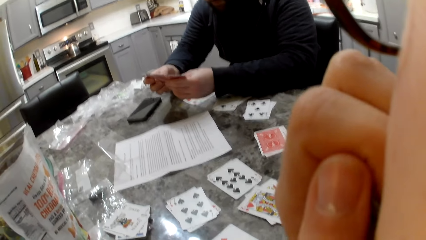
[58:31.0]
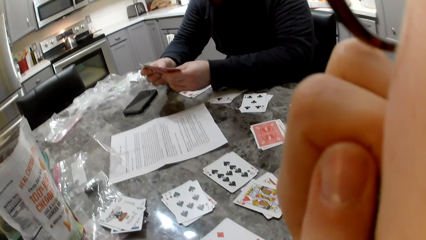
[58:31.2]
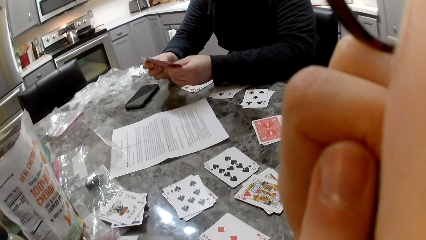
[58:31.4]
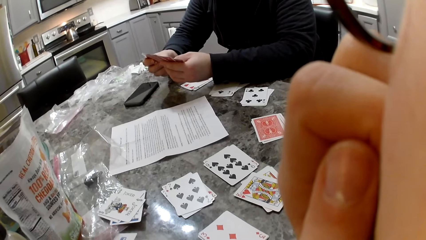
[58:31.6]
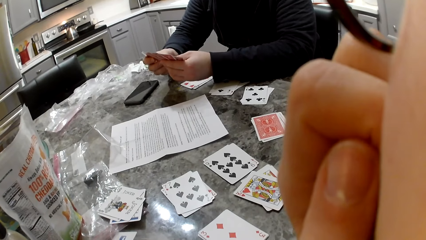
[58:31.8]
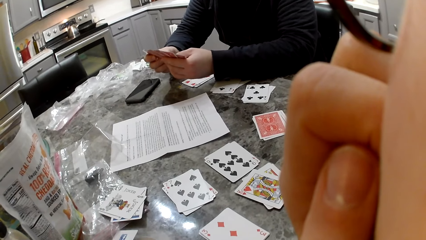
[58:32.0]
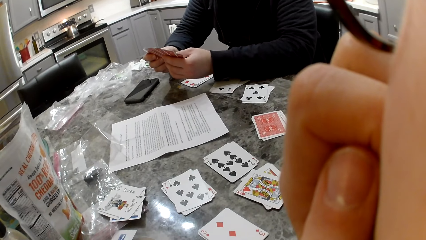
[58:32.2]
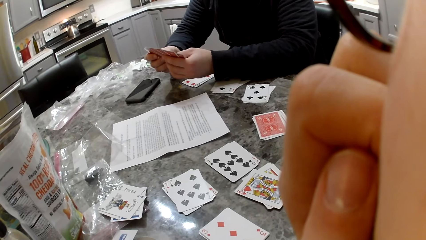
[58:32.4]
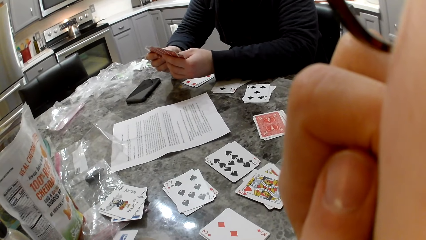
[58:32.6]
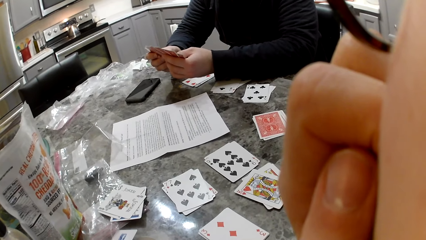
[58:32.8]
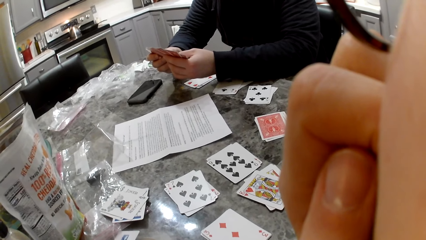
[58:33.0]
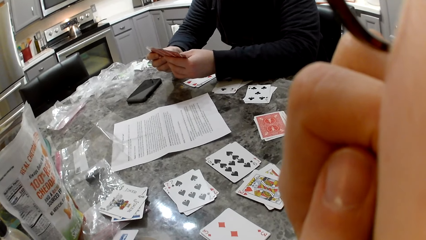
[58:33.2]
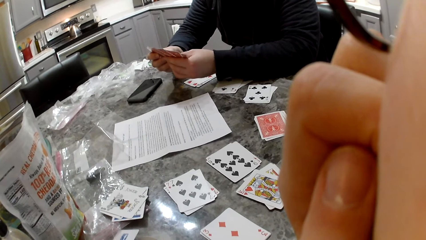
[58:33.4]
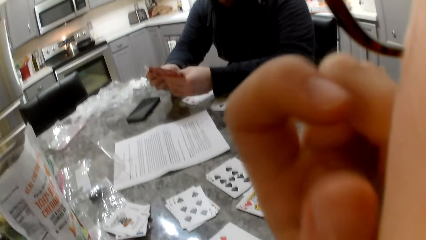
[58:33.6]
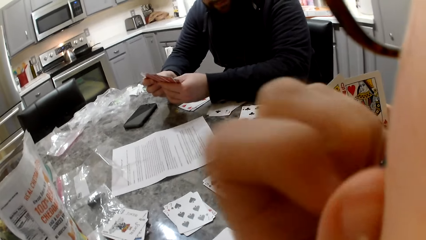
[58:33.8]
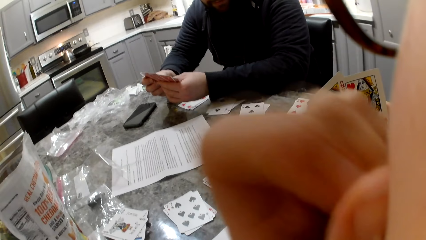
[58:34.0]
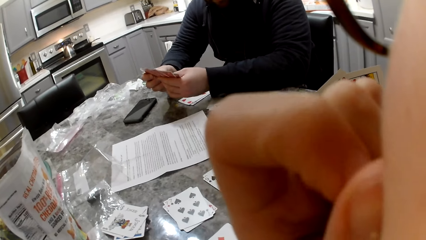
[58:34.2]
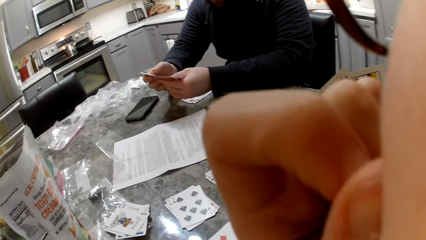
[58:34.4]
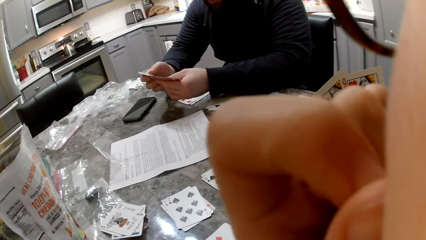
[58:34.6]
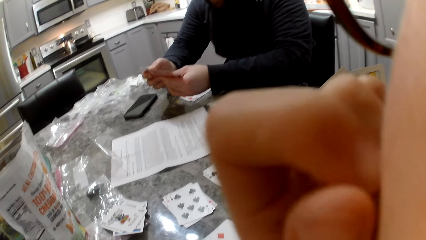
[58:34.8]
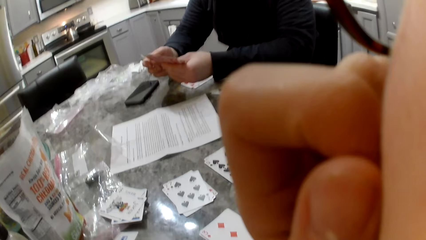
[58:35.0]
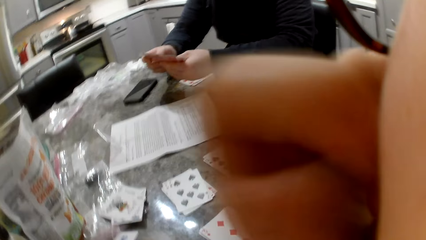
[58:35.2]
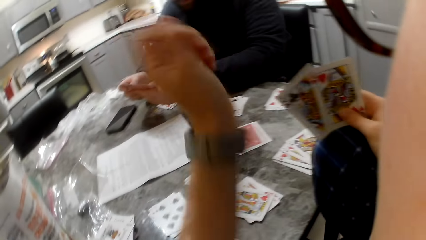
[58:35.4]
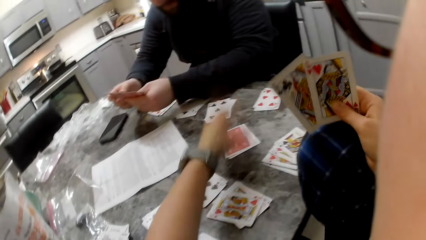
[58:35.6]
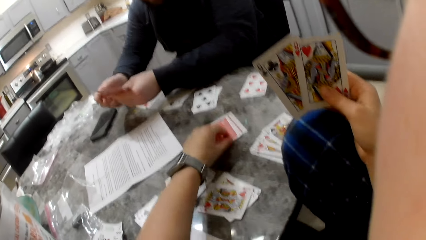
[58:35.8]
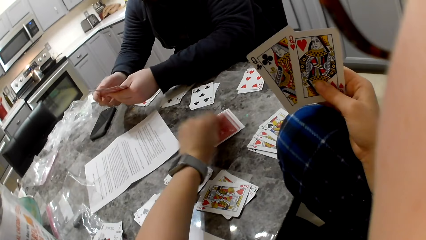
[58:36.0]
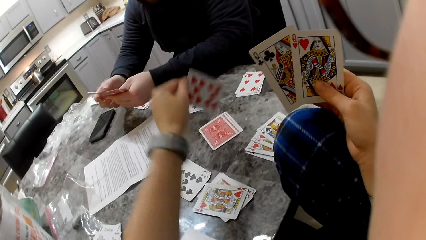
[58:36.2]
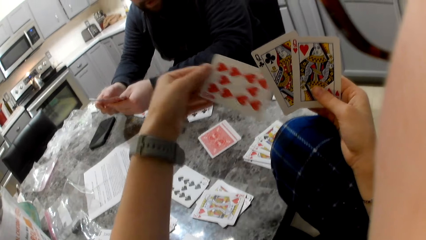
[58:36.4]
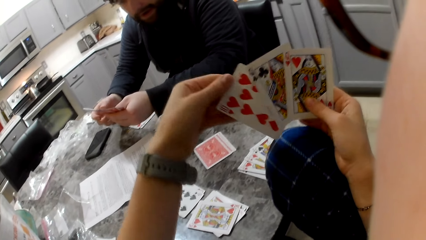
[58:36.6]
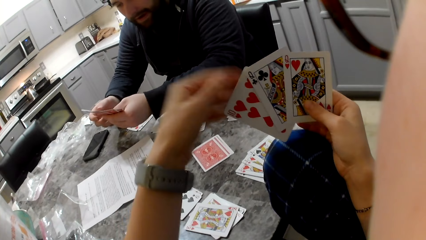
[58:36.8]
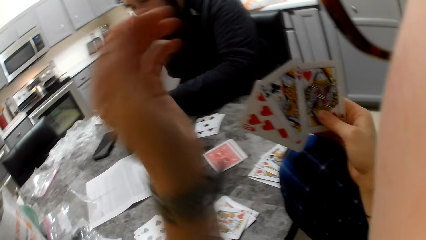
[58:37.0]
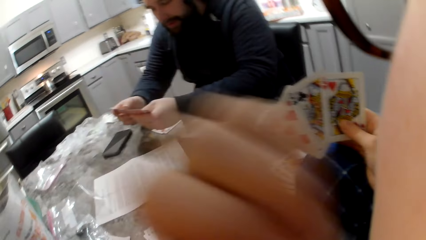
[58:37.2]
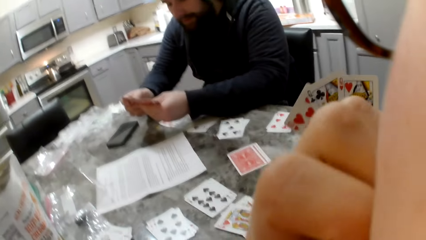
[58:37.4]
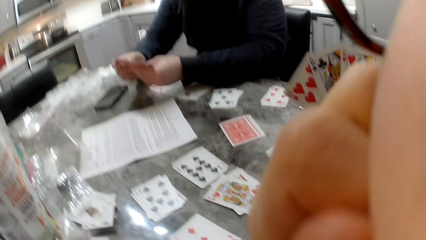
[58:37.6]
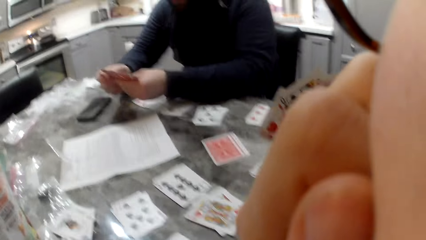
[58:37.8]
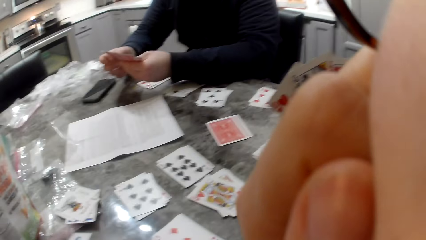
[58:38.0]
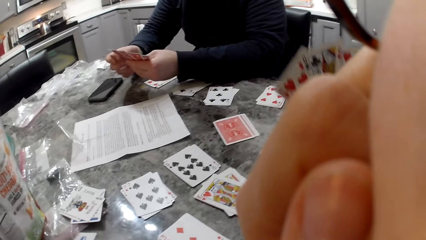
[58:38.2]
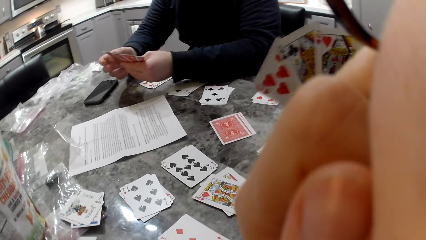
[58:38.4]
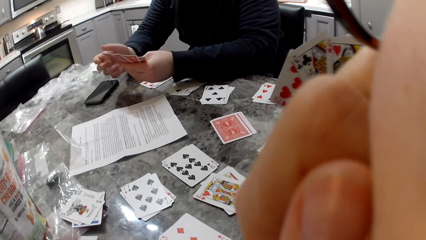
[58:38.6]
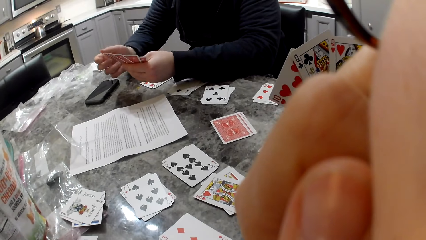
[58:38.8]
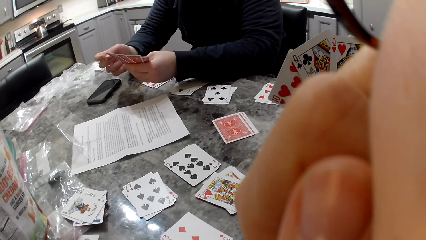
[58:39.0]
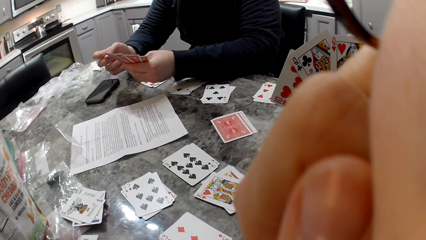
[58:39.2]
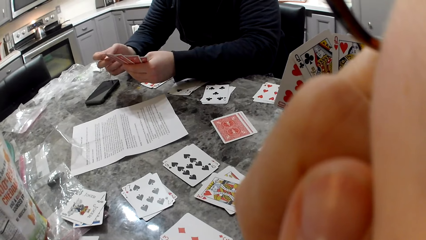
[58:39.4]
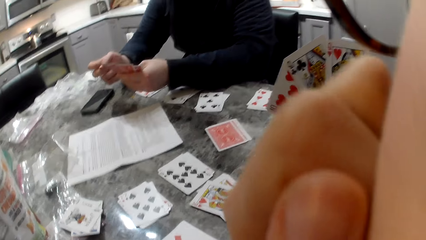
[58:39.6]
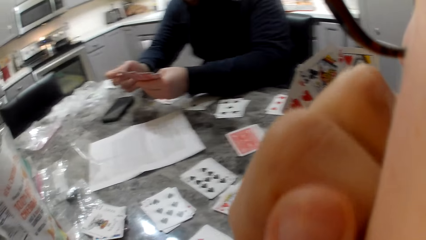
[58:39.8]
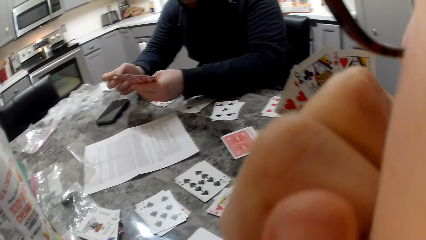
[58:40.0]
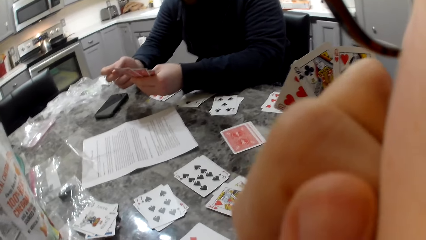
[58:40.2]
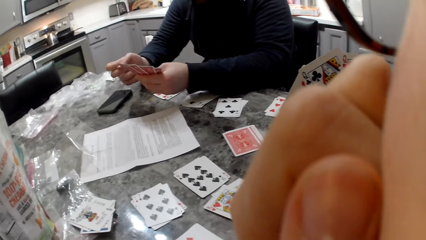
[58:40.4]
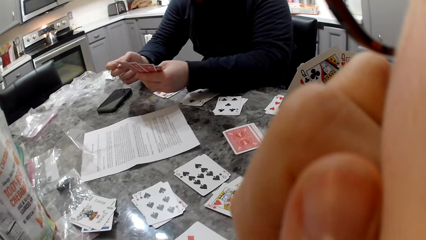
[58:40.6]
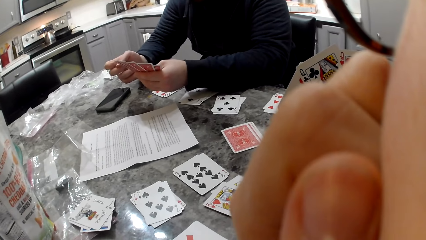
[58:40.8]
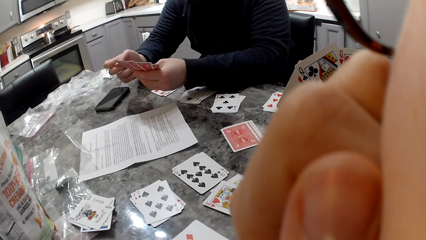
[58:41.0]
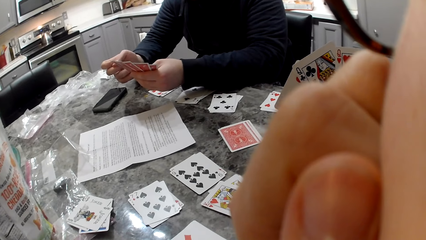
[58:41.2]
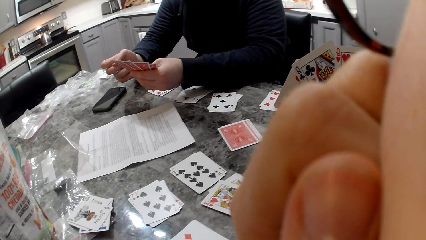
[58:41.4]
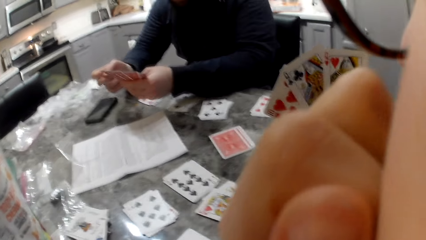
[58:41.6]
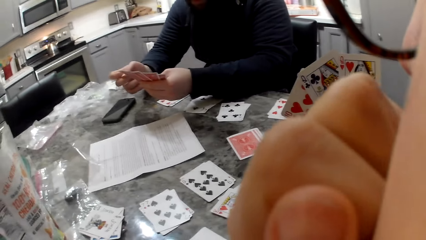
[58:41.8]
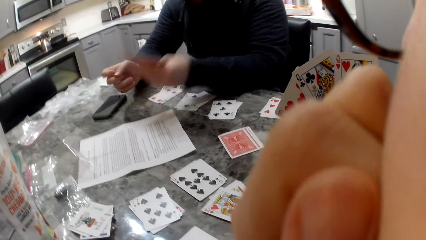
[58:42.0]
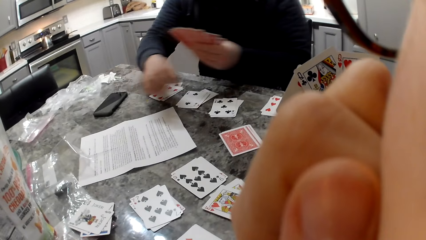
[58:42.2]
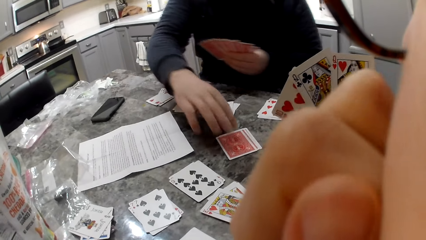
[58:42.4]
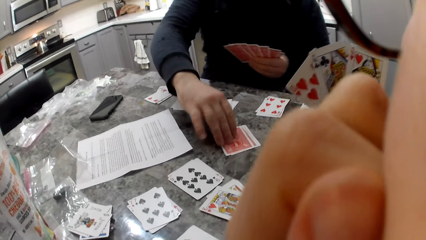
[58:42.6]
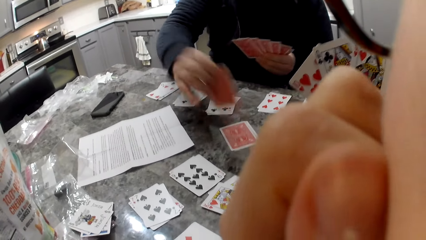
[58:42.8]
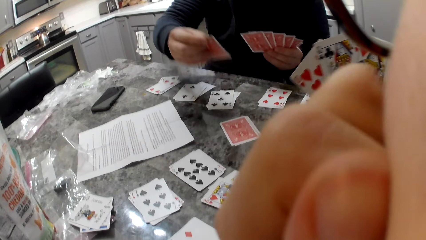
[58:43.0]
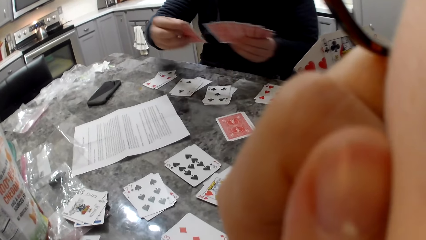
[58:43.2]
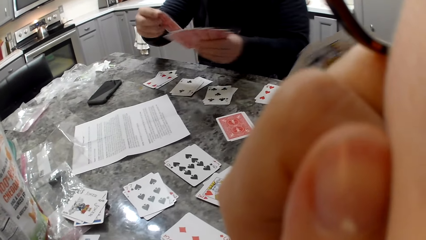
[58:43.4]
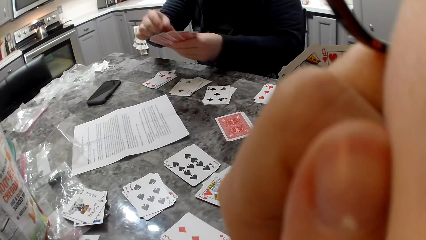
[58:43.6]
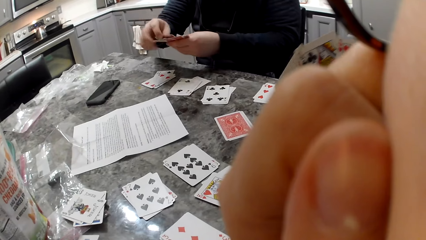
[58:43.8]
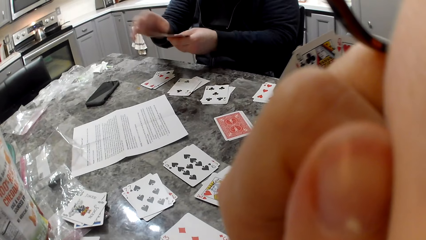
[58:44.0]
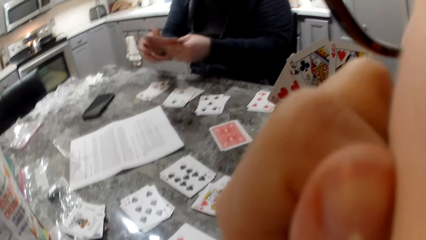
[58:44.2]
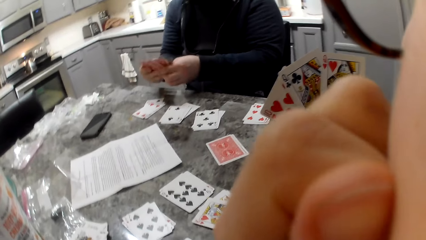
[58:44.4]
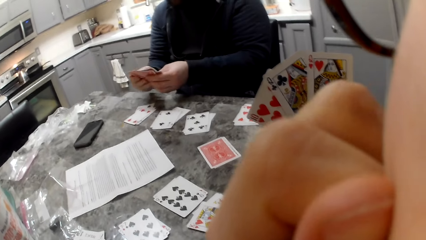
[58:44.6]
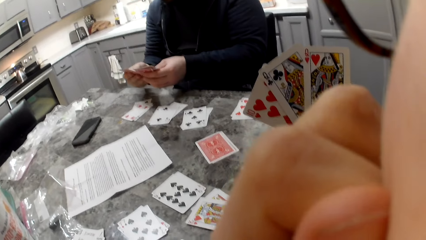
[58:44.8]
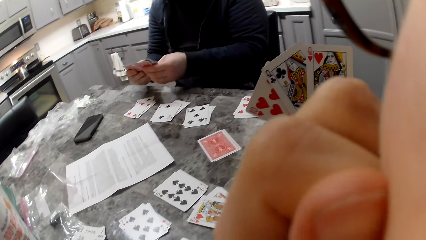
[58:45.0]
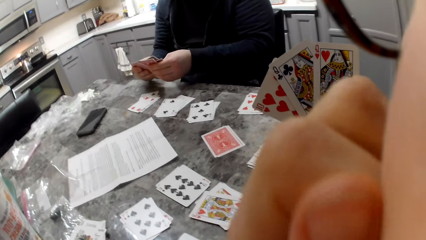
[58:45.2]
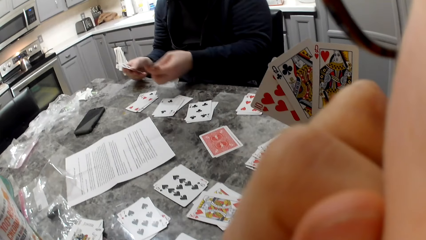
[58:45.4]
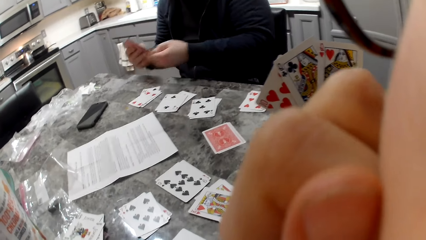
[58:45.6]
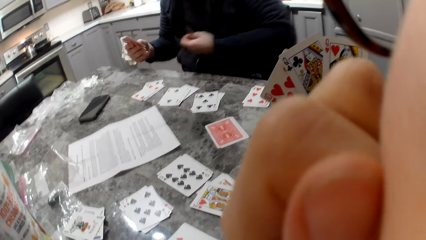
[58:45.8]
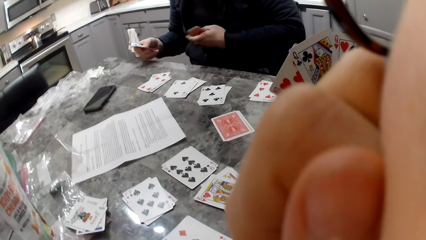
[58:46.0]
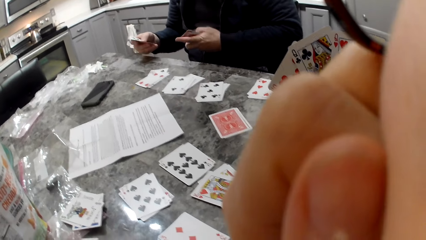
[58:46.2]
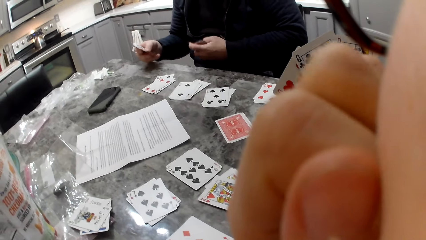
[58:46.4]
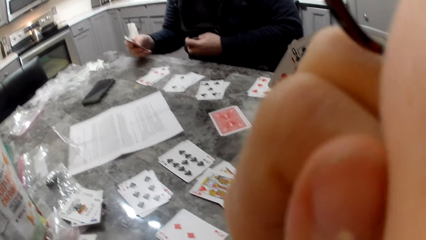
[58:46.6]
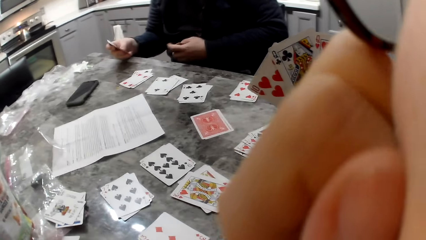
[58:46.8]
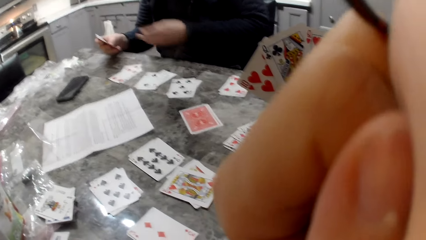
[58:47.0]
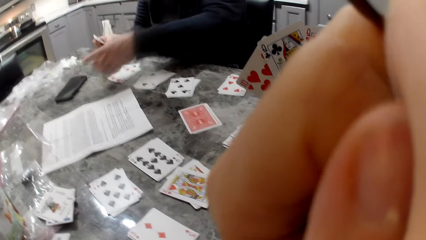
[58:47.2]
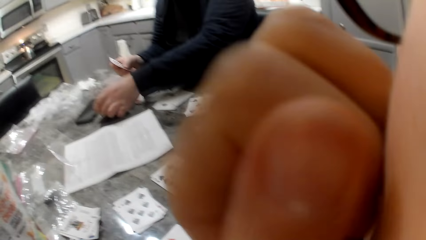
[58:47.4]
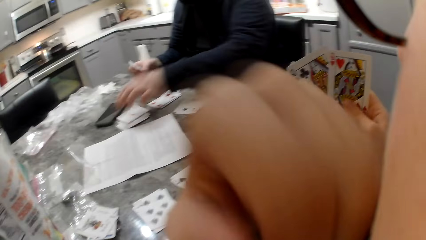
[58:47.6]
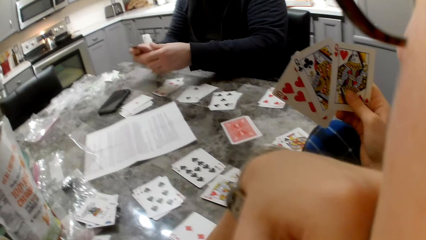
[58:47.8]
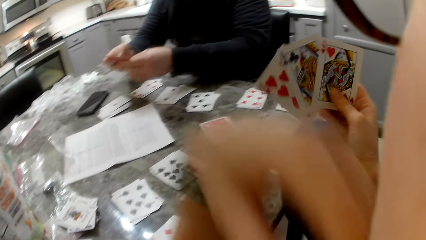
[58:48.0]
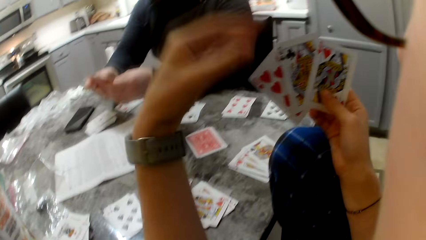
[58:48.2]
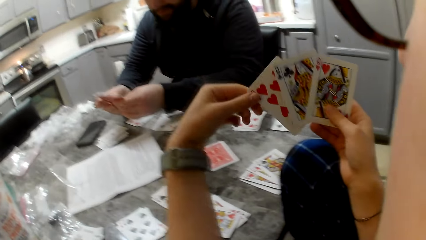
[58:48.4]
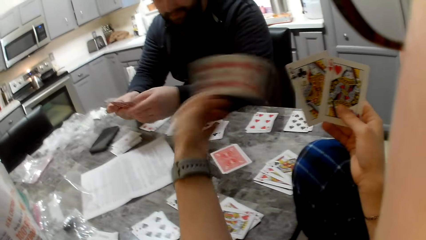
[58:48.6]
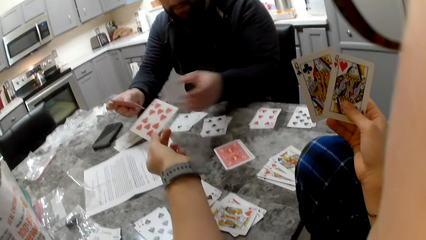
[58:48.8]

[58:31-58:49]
The camera wearer picks a card from the table. She puts the card in her hand and touches her face. A man picks a card from the table. The man puts the card in his hand. The man puts some cards on the table.
